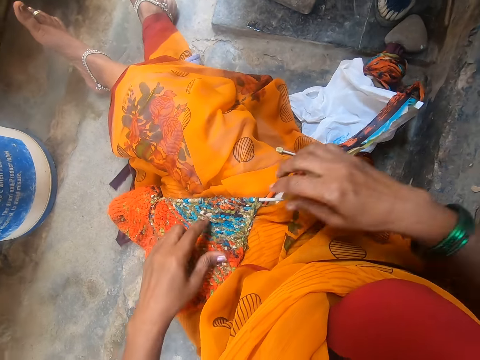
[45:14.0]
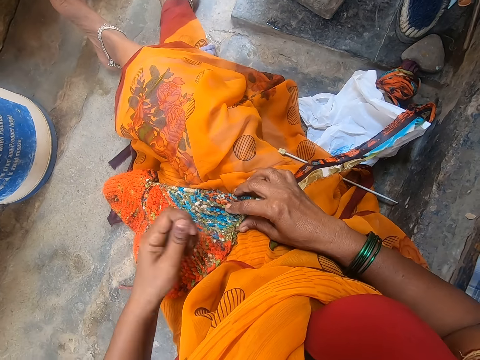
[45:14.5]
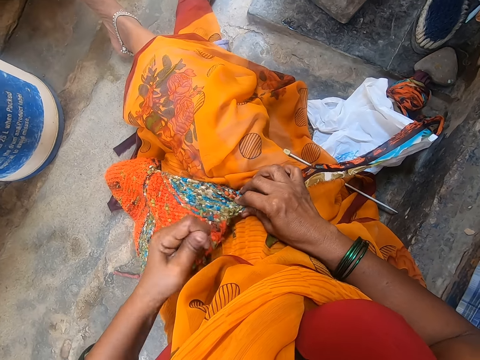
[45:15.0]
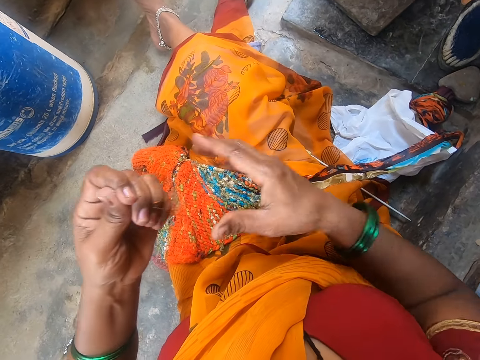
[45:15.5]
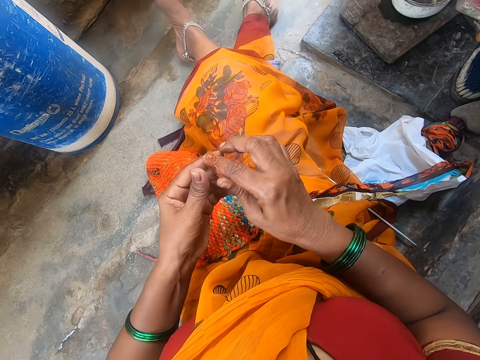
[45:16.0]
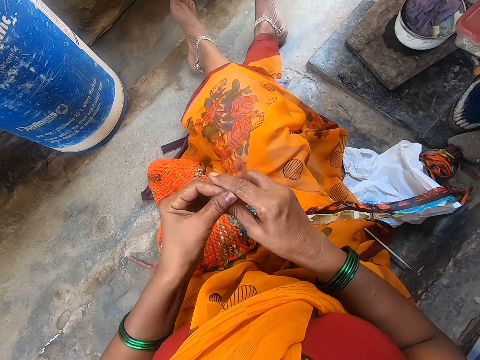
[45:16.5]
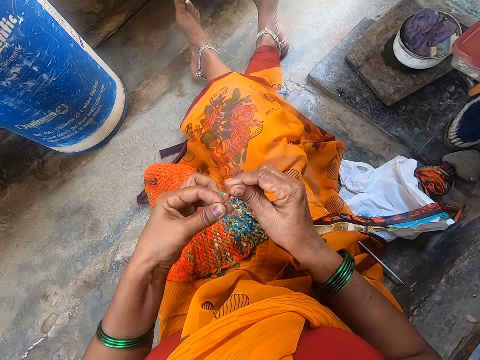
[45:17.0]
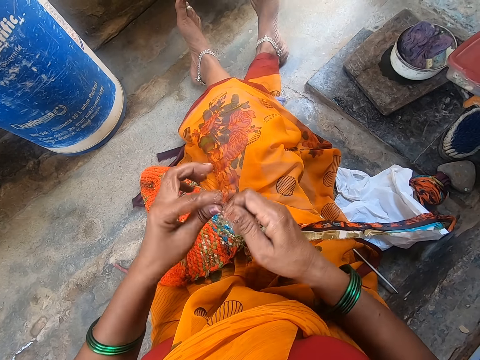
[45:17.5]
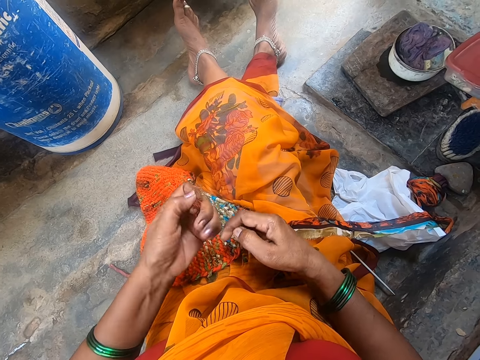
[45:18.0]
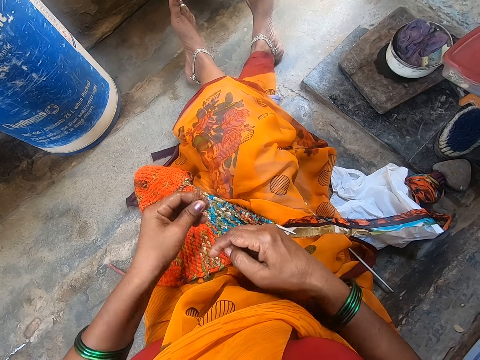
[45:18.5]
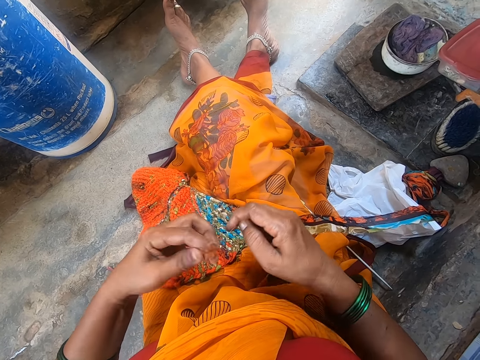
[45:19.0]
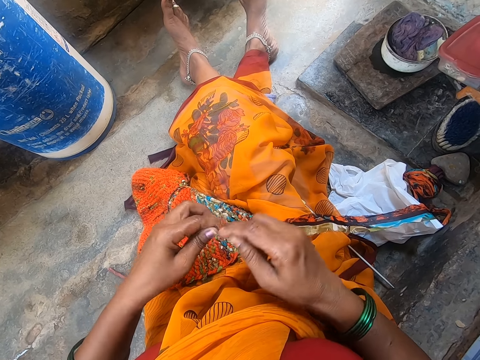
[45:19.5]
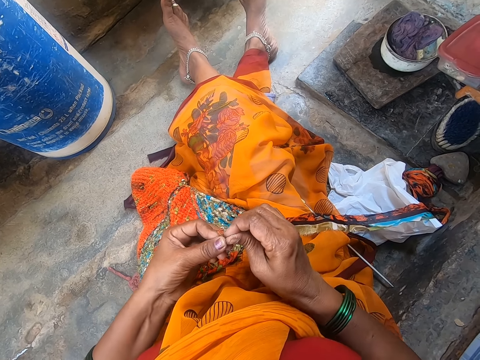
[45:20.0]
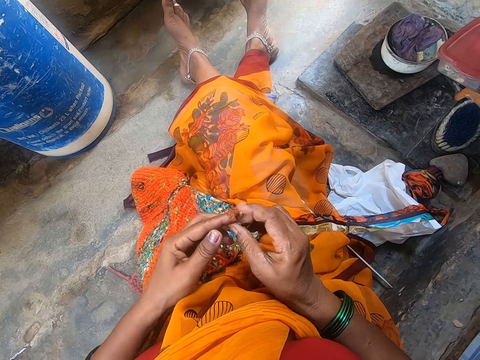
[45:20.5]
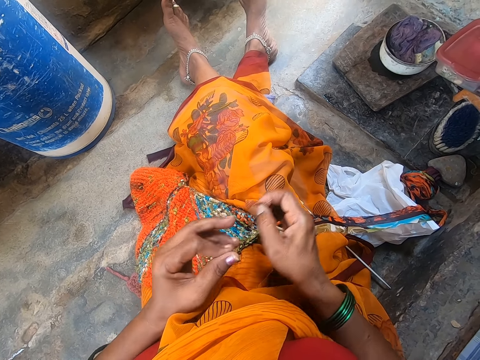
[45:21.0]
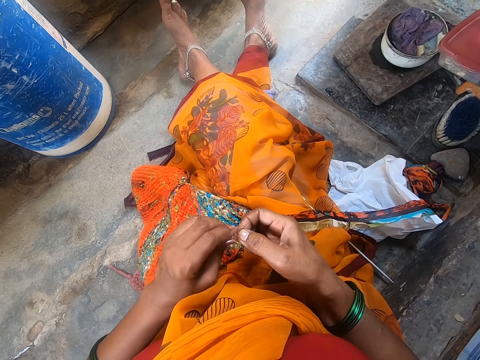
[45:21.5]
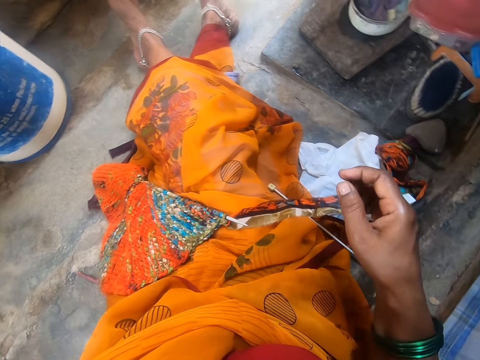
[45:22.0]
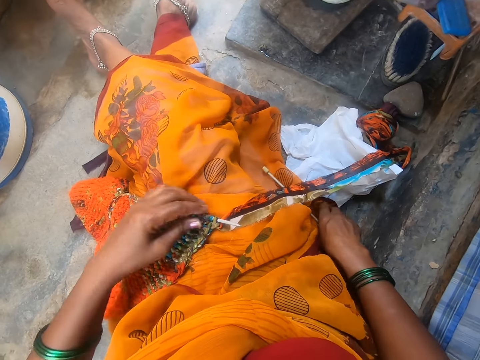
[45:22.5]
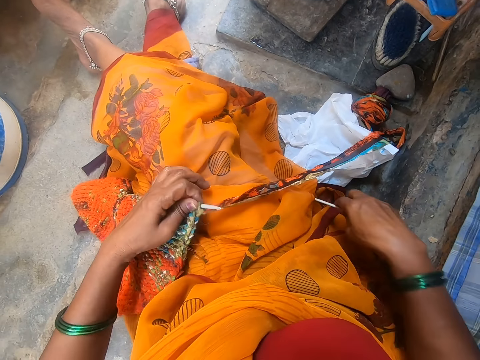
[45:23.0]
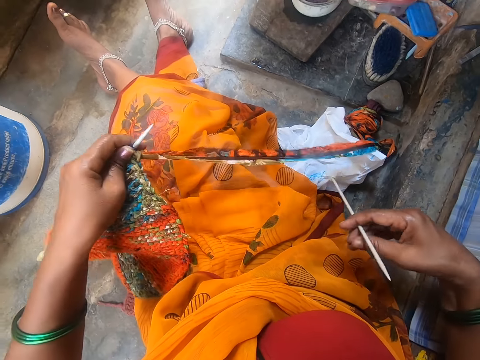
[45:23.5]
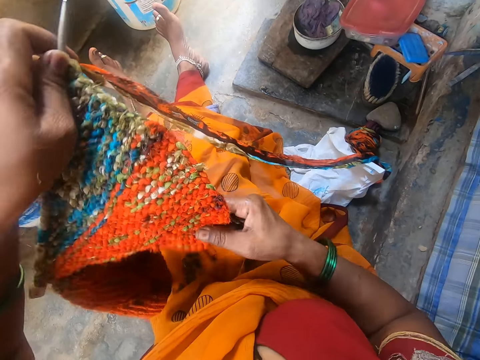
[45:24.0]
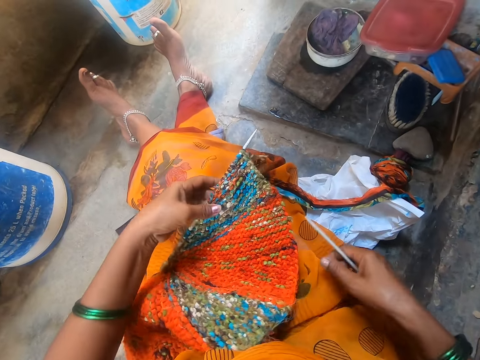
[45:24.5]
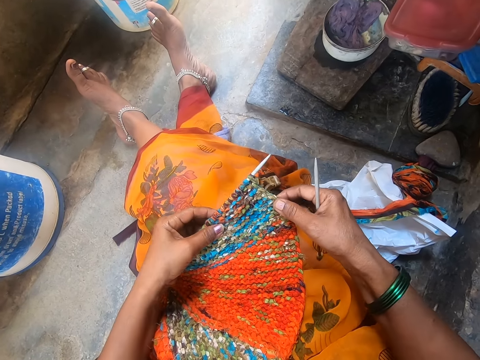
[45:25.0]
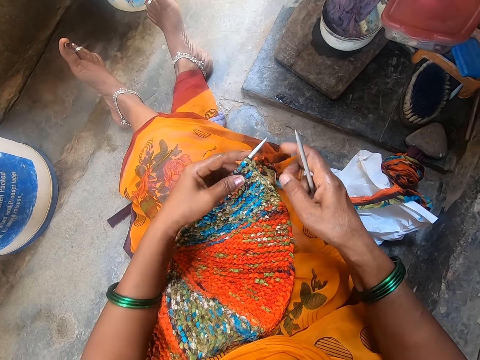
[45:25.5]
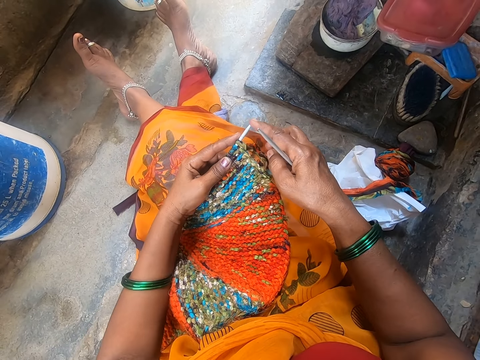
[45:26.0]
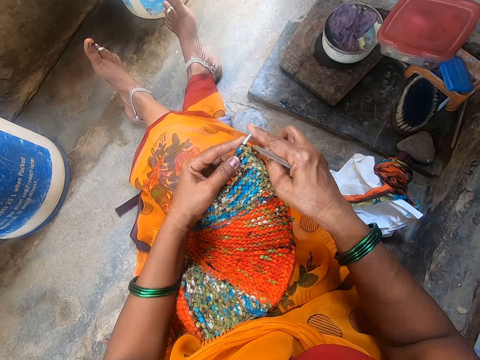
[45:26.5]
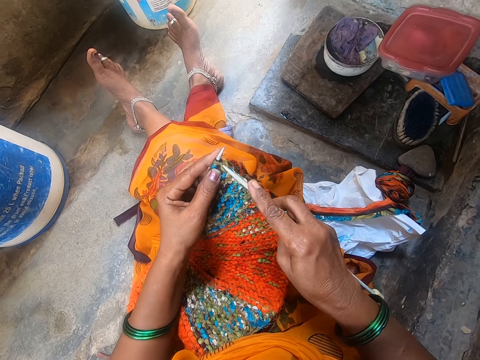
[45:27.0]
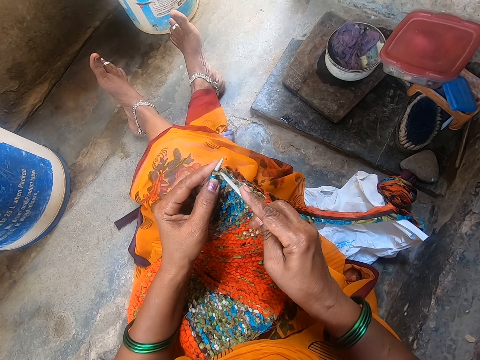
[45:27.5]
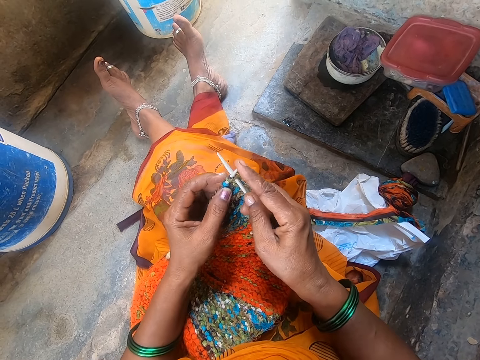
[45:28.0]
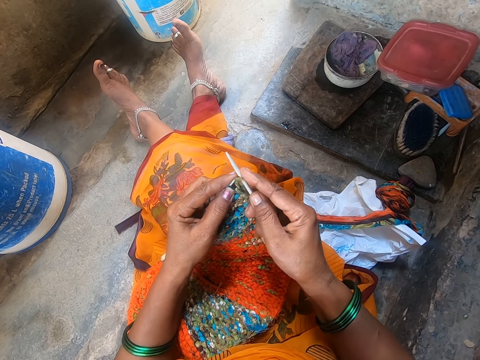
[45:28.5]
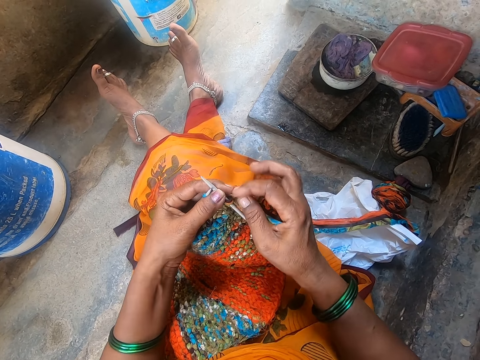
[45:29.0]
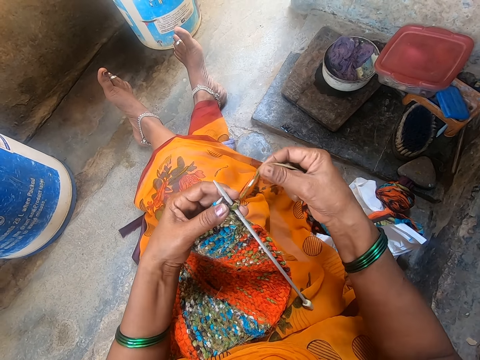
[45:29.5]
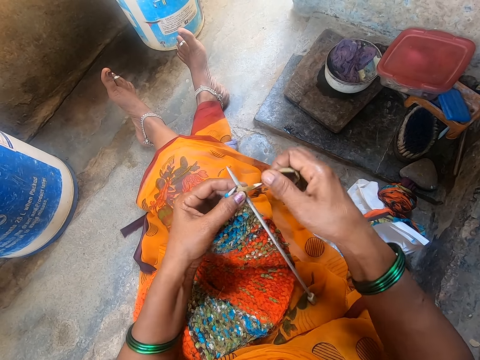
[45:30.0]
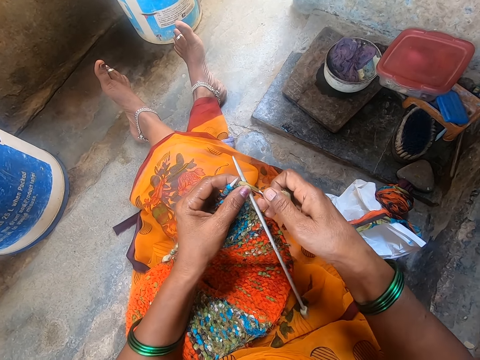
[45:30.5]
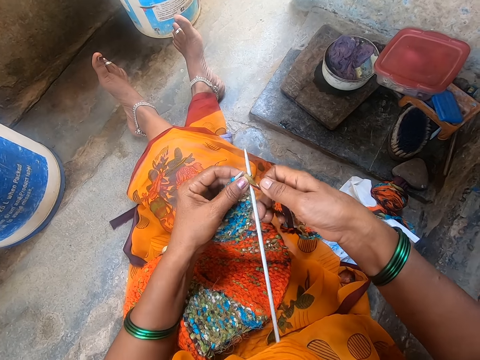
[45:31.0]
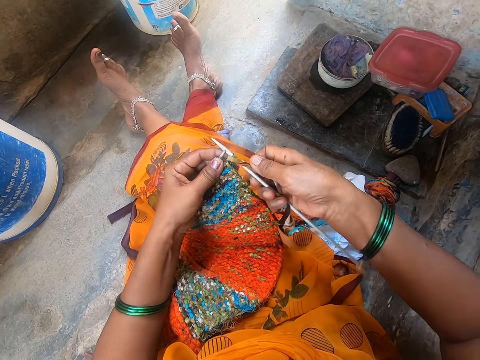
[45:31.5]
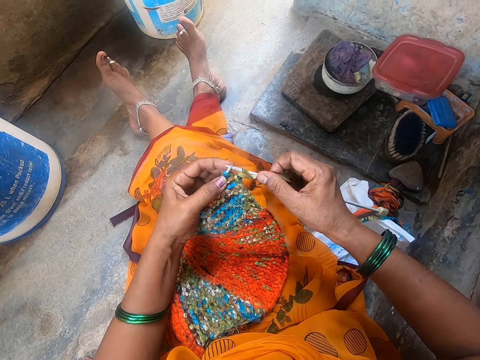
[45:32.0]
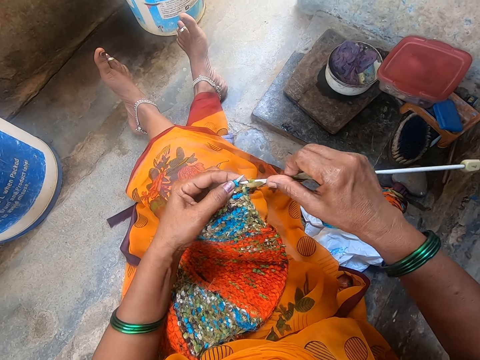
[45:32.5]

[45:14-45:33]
The camera wearer rolls the yarn string. They drop the thread. They pick up the knitting needle or crochet. They adjust the crochet. They sew the scarf.

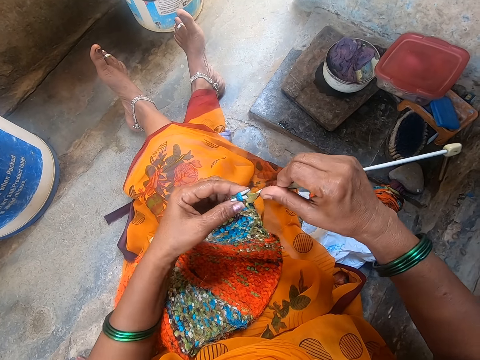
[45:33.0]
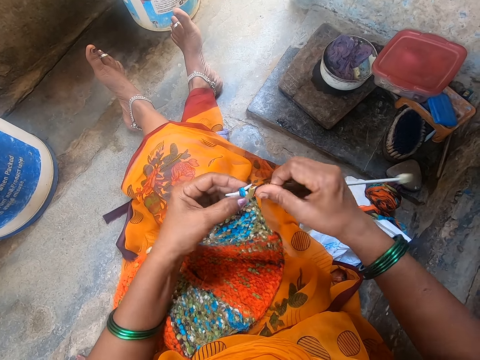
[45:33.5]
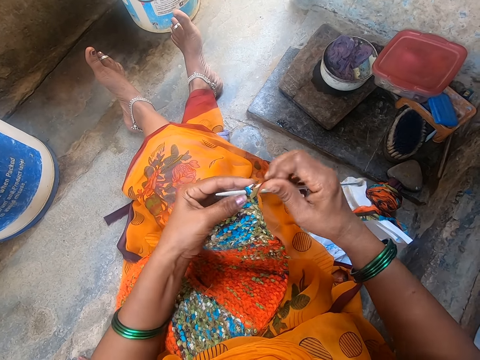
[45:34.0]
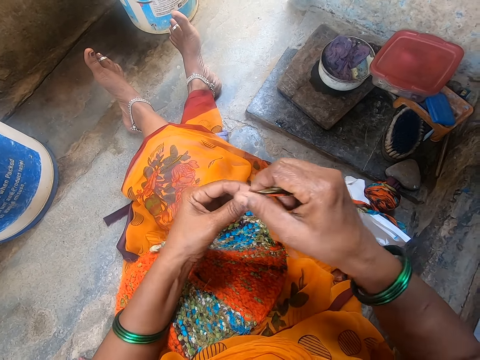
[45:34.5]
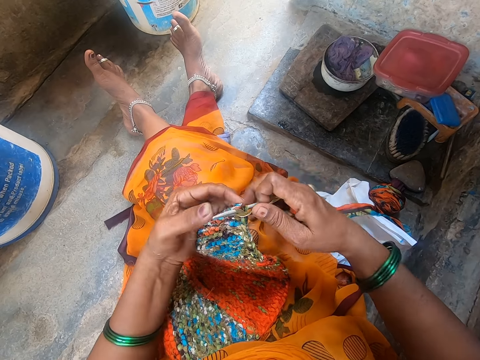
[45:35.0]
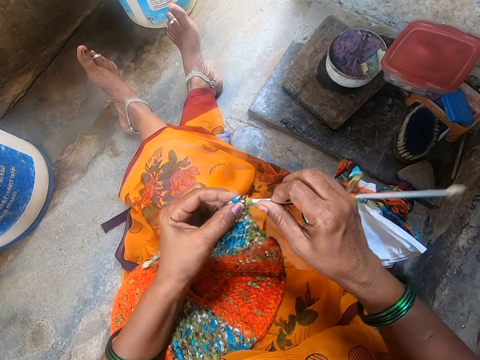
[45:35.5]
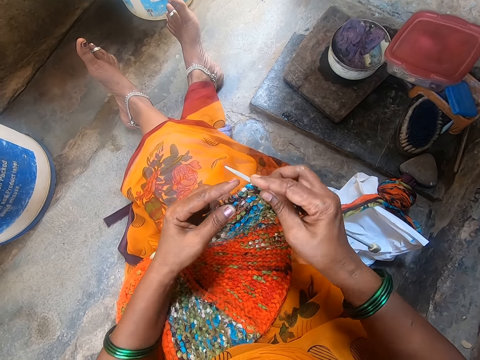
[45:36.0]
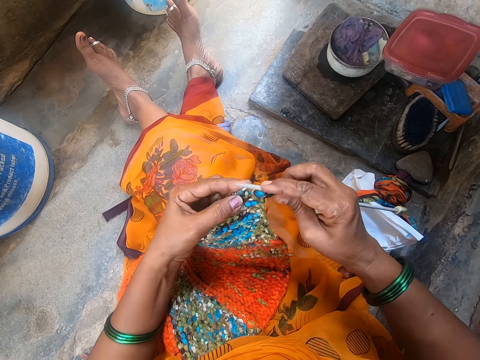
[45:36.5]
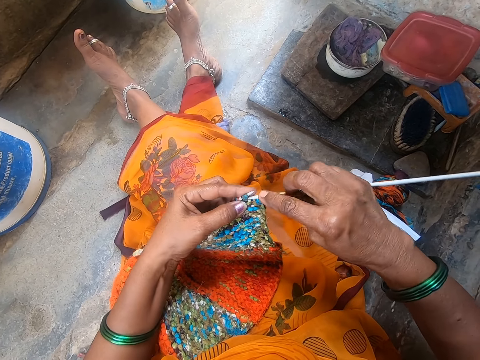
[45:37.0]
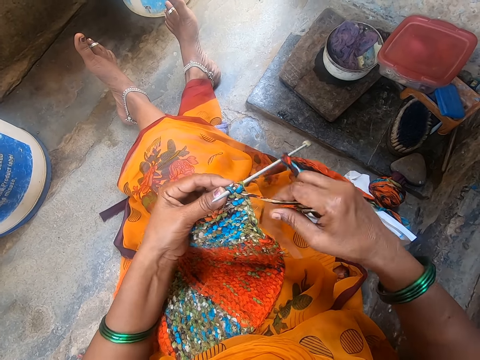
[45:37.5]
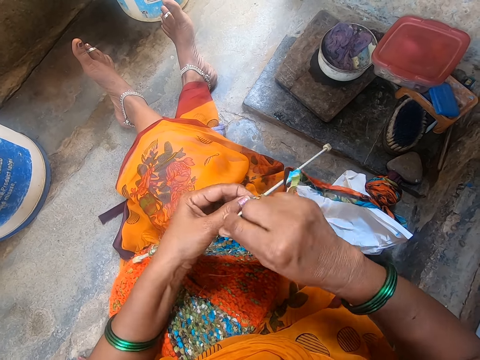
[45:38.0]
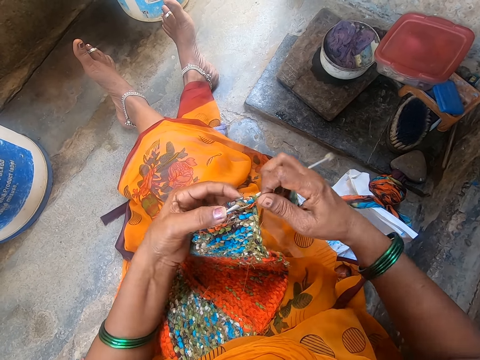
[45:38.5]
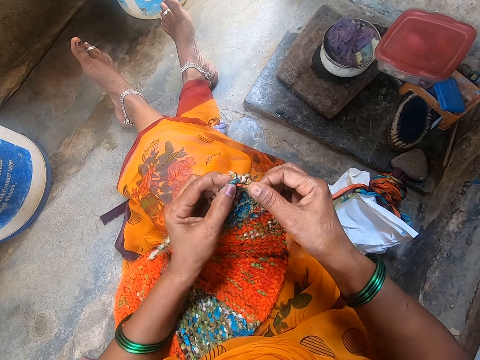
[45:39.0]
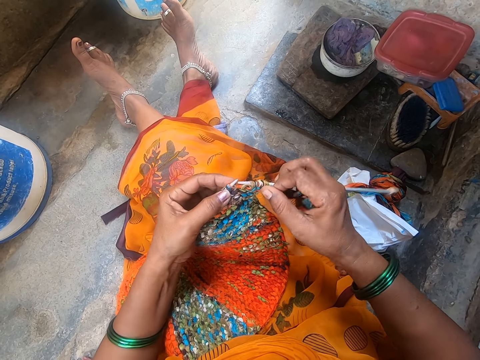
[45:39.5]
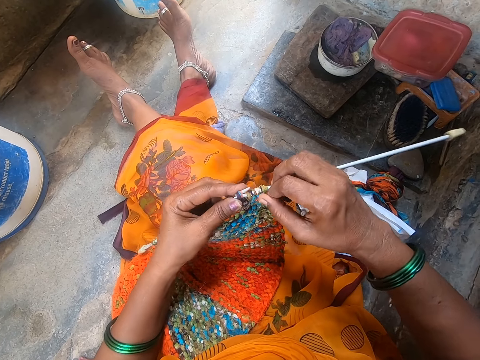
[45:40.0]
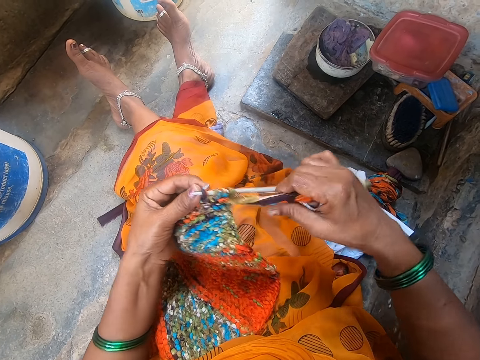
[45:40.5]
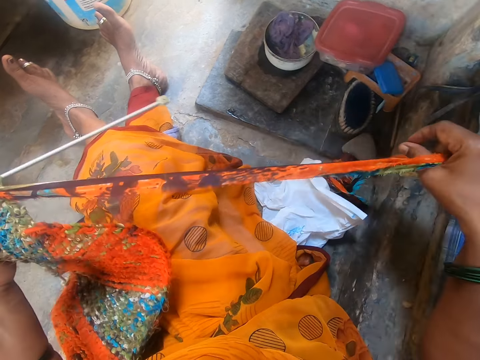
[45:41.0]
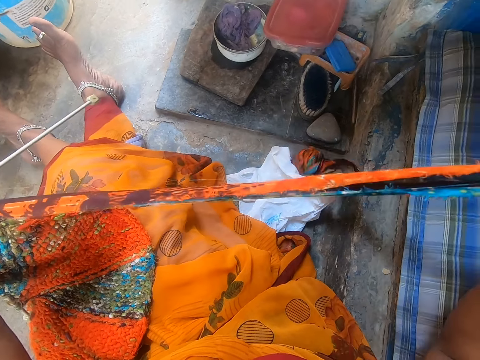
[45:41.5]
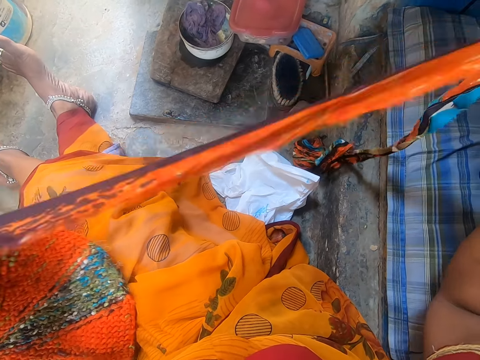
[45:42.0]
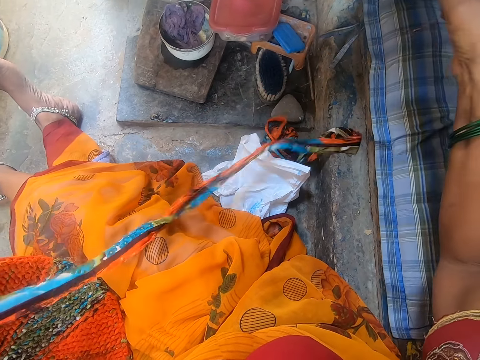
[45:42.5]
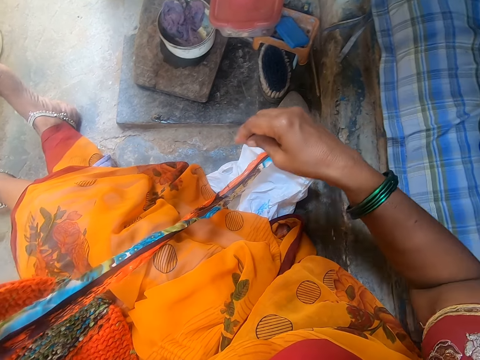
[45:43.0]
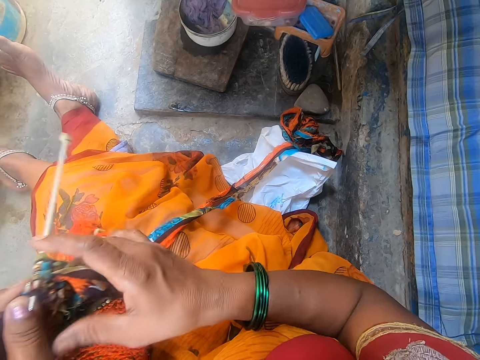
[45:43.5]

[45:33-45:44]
The camera wearer adjusts yarn.
